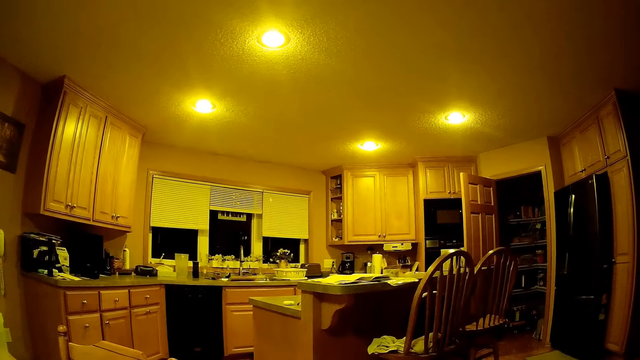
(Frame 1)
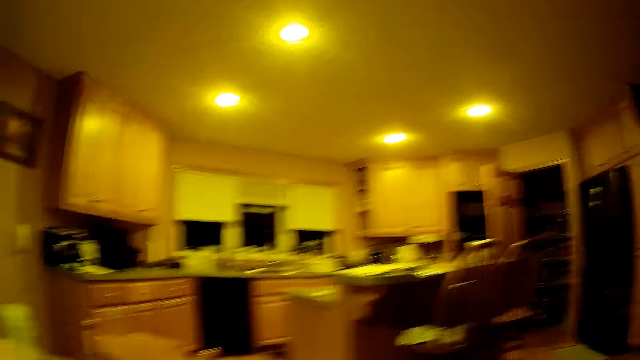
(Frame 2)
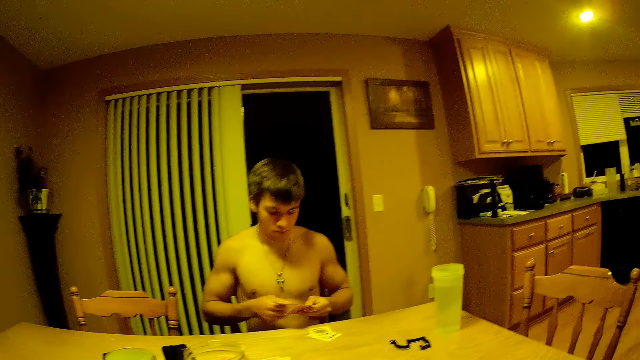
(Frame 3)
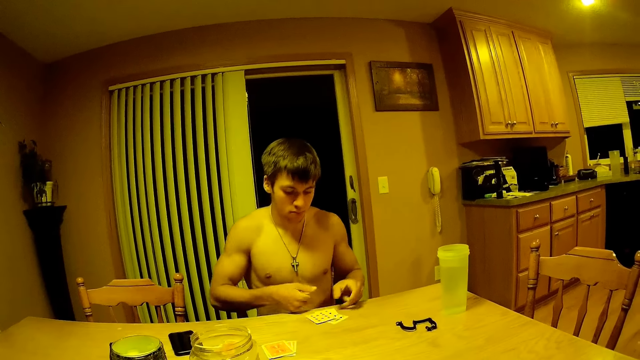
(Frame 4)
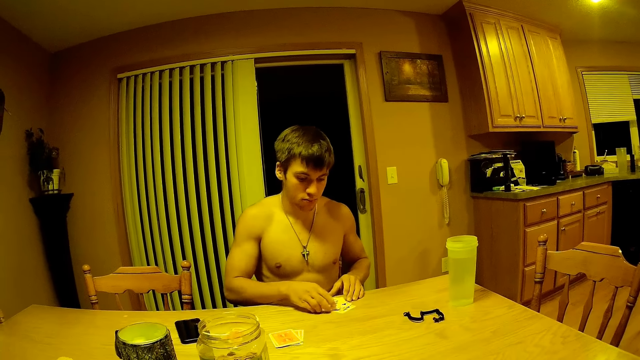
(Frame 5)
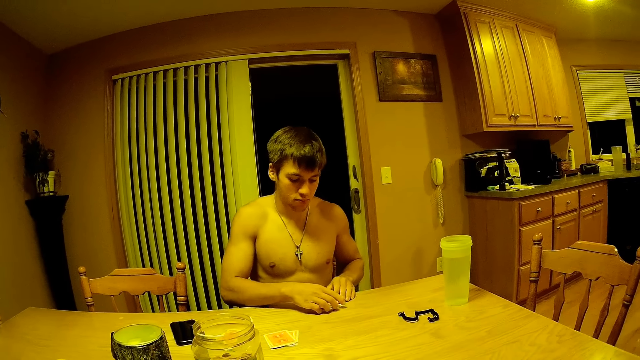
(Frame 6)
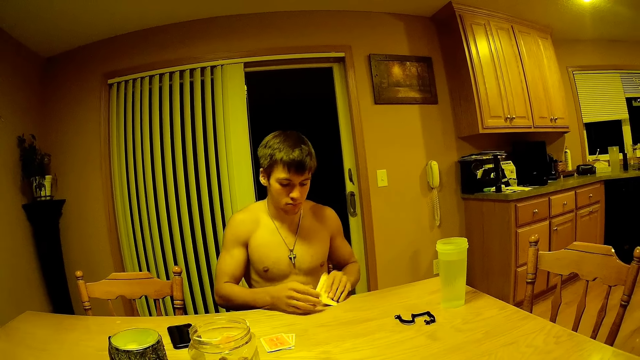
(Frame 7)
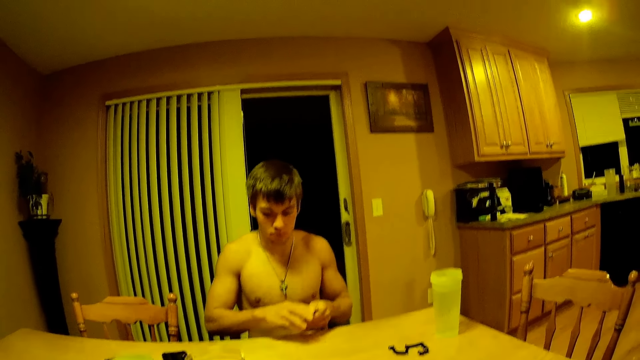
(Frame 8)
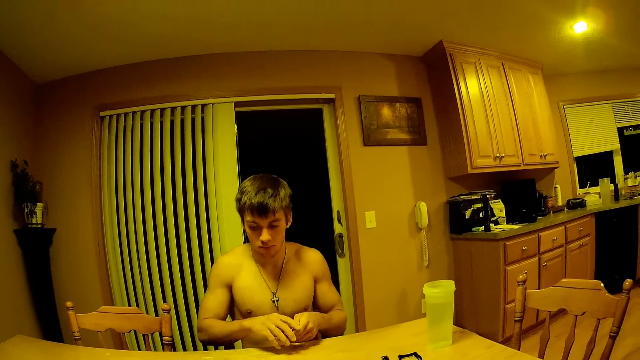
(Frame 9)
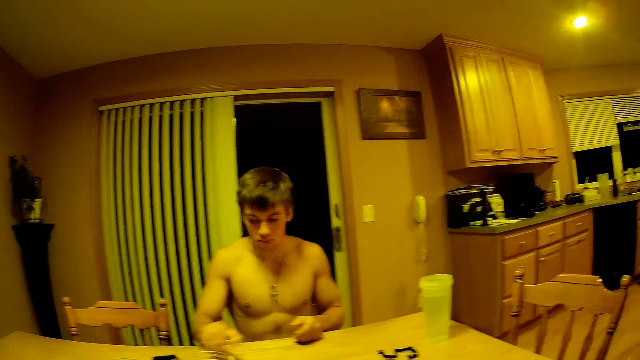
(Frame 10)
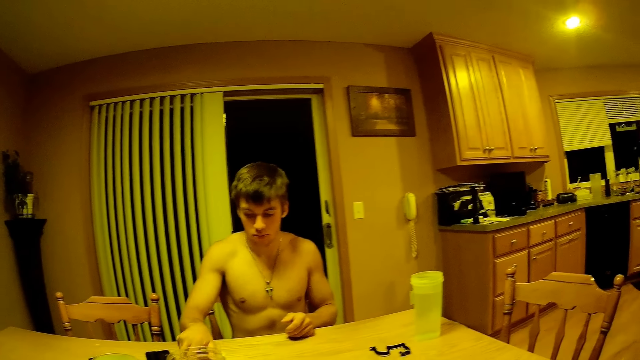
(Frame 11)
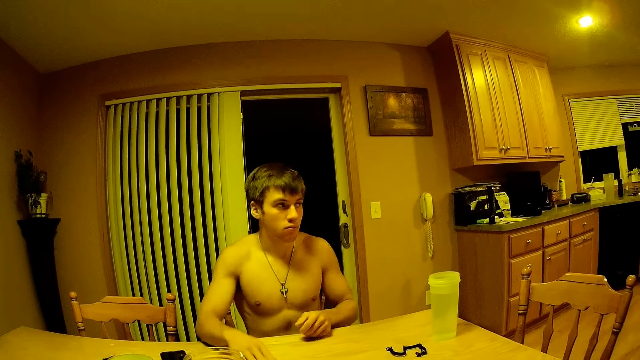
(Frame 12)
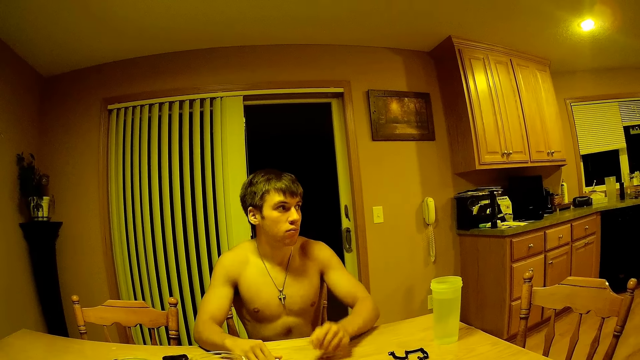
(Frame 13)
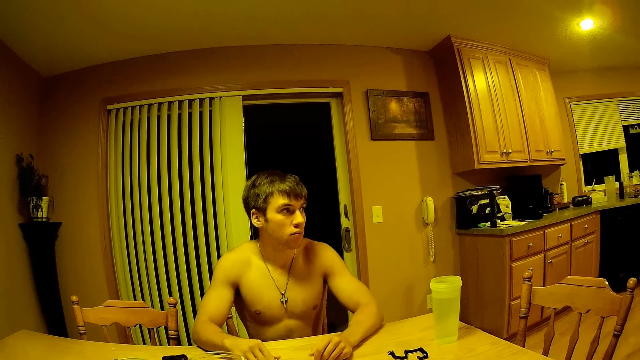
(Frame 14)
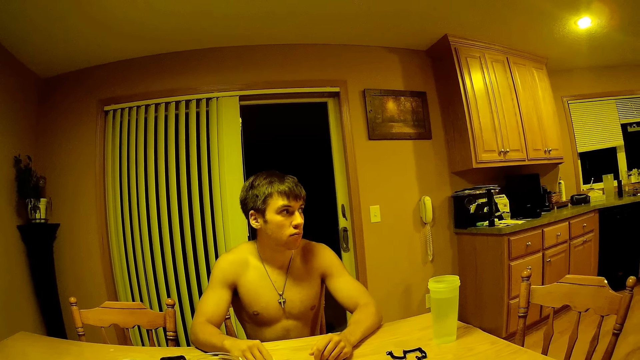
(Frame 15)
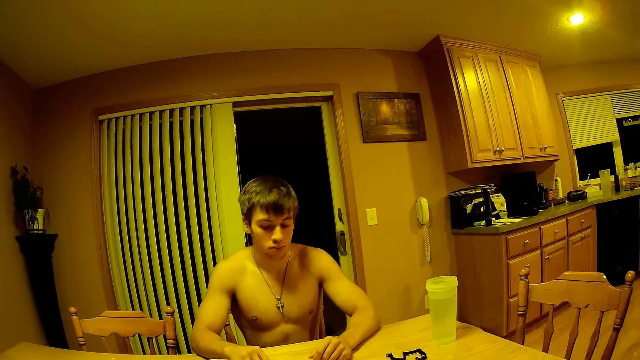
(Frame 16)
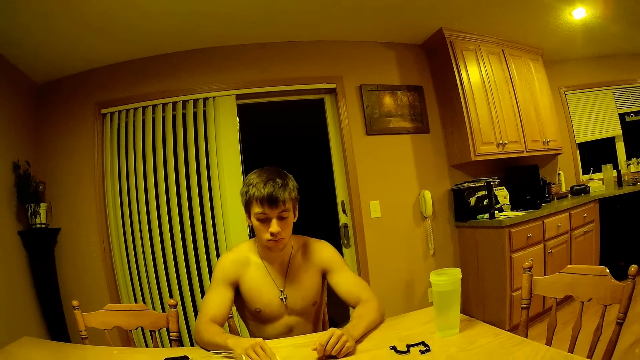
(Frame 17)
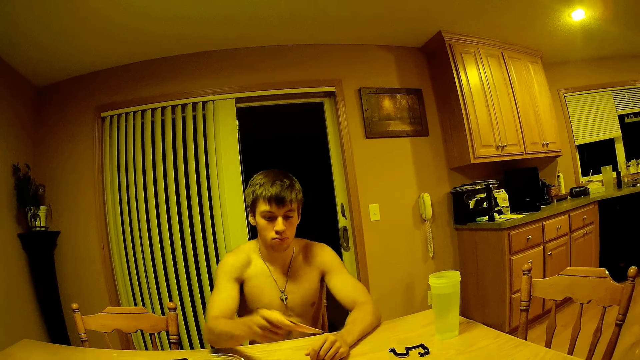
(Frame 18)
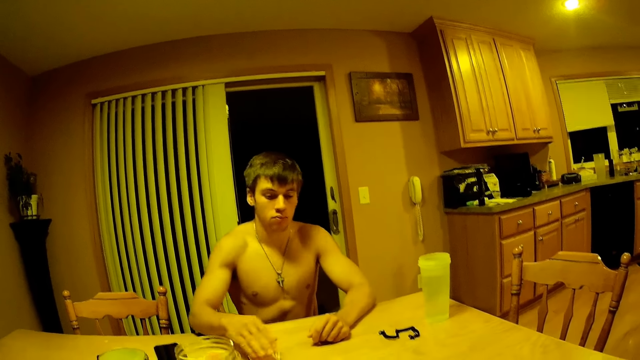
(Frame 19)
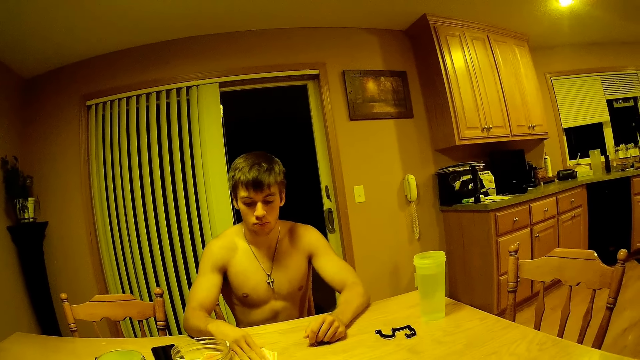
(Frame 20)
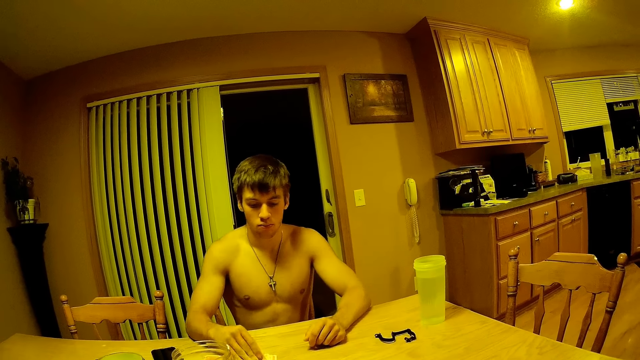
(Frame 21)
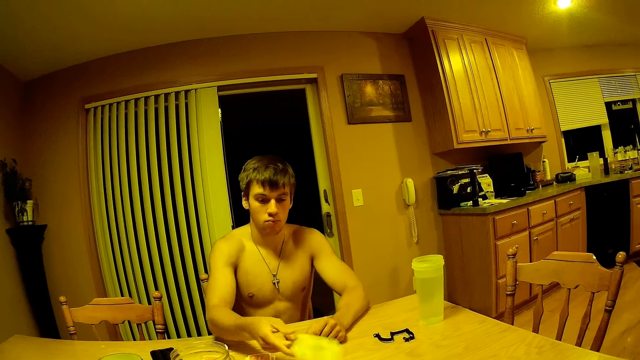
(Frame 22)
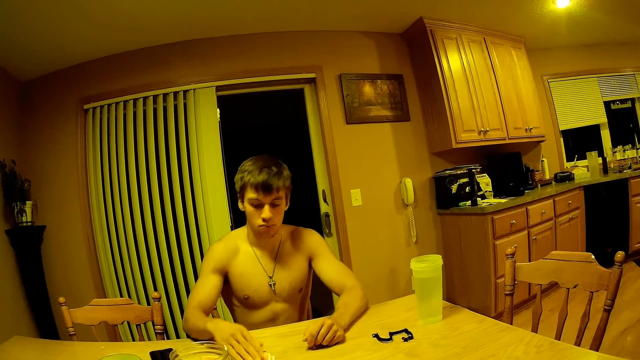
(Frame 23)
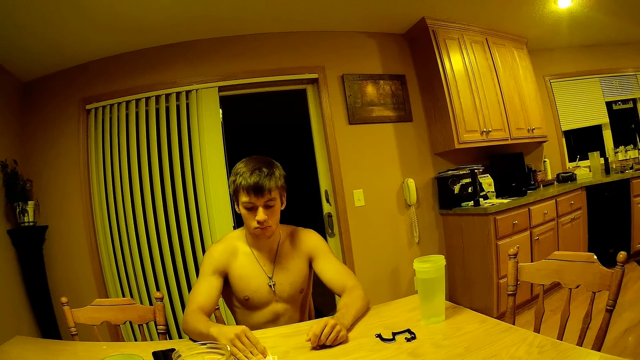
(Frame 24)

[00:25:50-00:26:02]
The camera wearer looks around. A man puts down the play card. The man takes the play cards. The man puts down the play cards. The man looks to the other side. The man puts down the play card. The man takes the play card and throws the play card to a person.

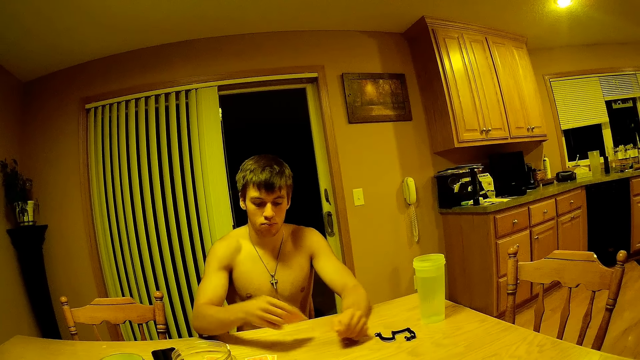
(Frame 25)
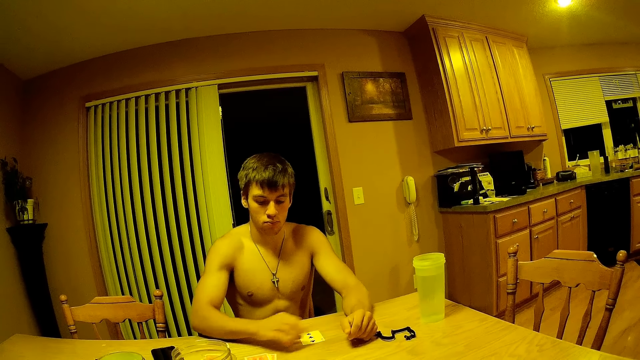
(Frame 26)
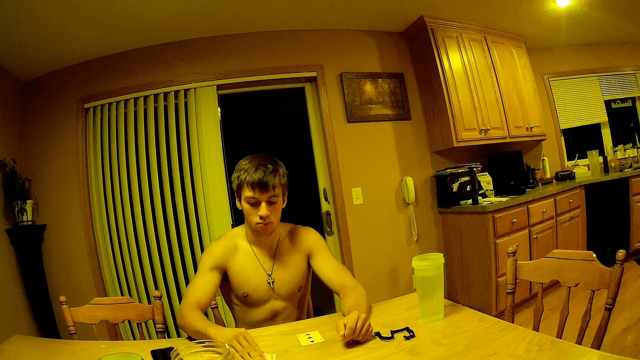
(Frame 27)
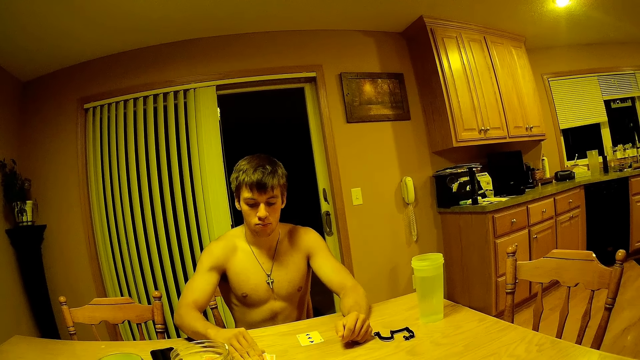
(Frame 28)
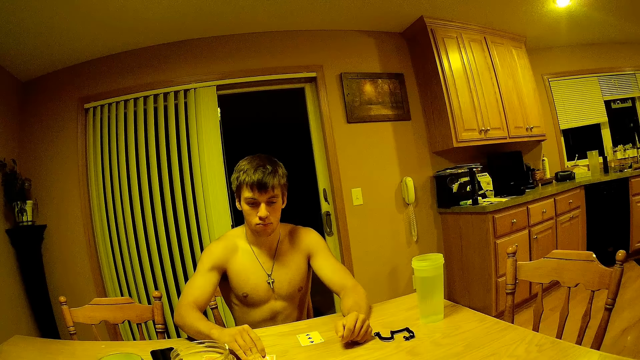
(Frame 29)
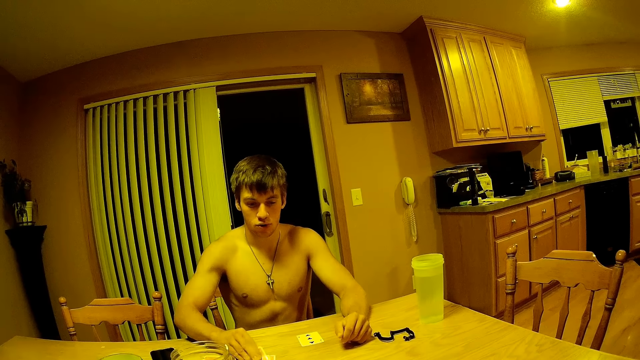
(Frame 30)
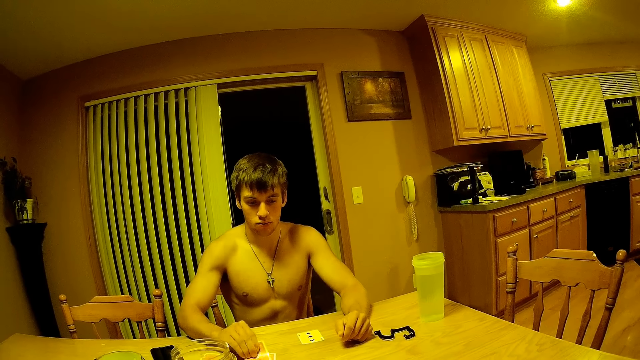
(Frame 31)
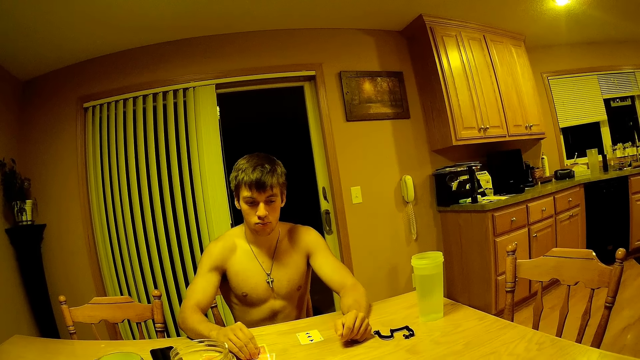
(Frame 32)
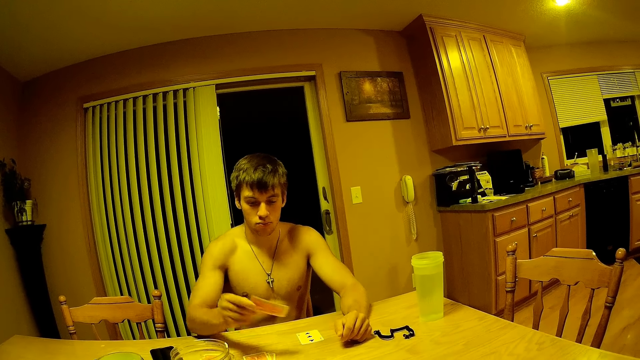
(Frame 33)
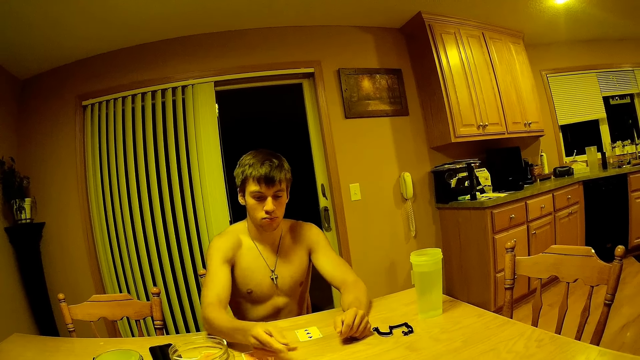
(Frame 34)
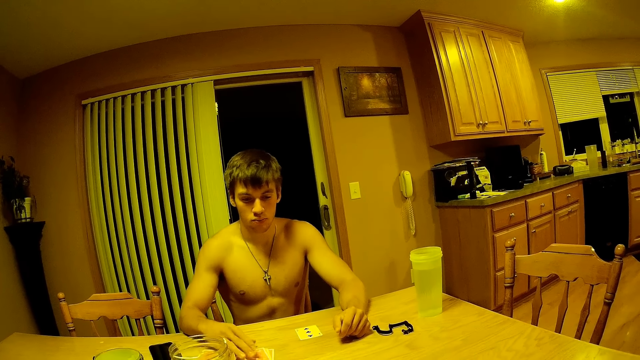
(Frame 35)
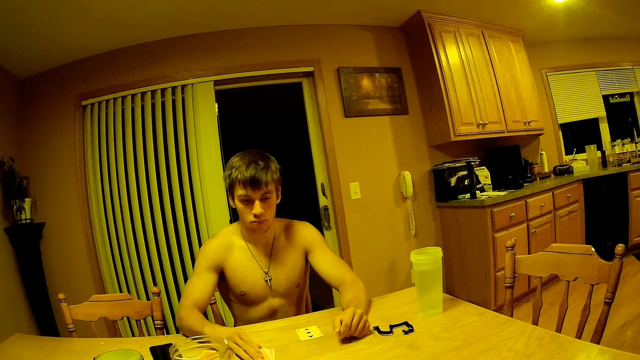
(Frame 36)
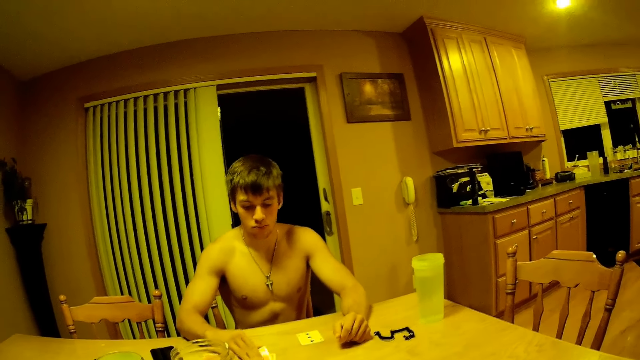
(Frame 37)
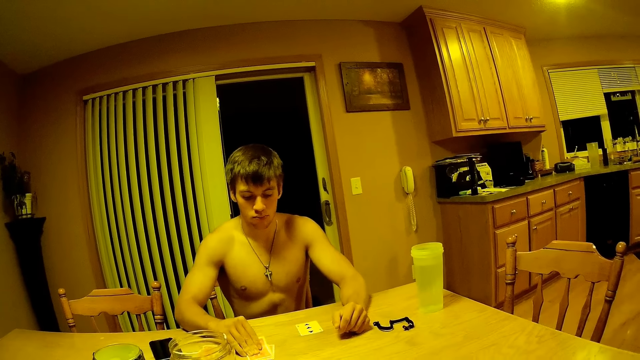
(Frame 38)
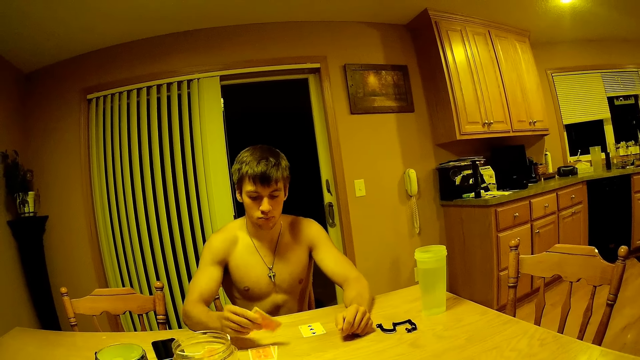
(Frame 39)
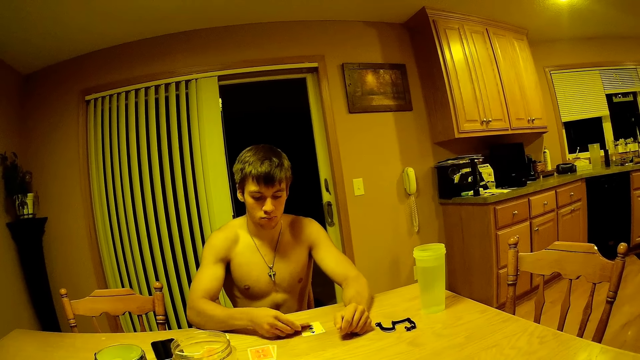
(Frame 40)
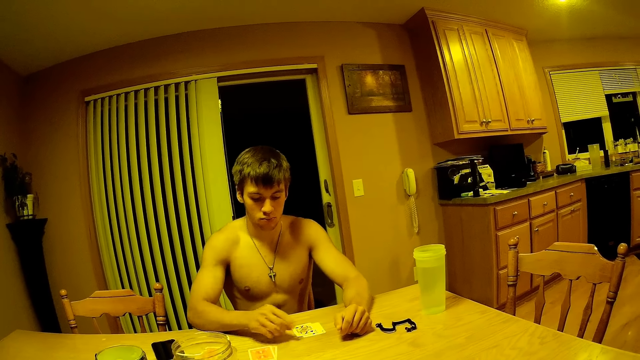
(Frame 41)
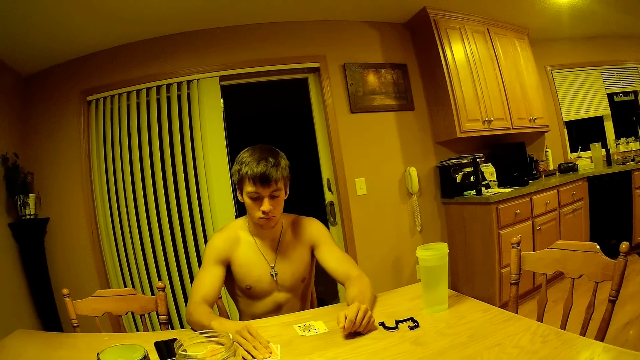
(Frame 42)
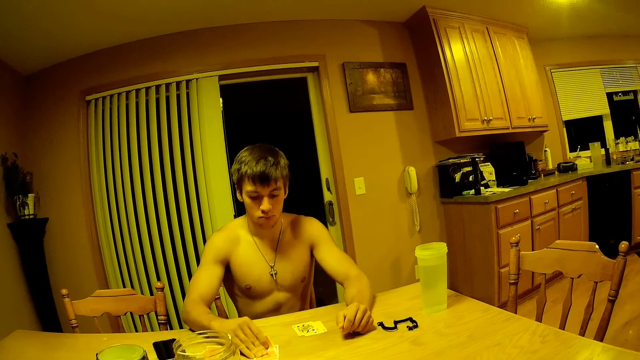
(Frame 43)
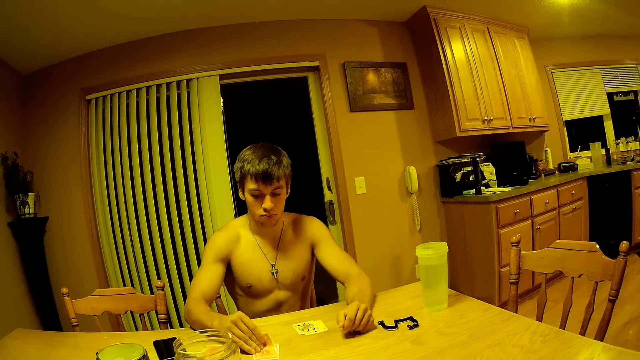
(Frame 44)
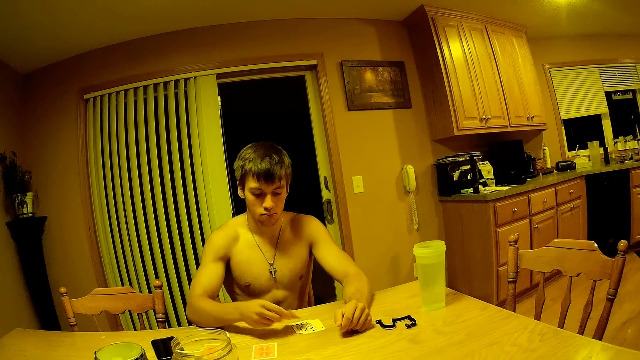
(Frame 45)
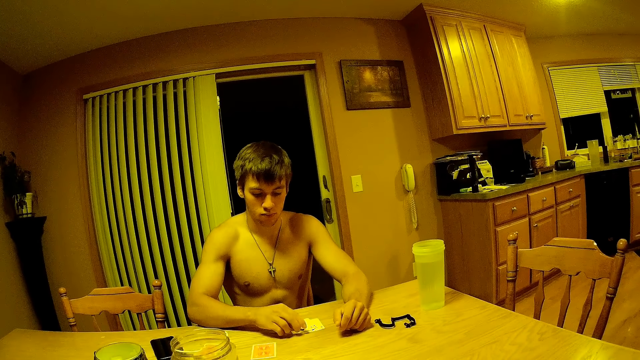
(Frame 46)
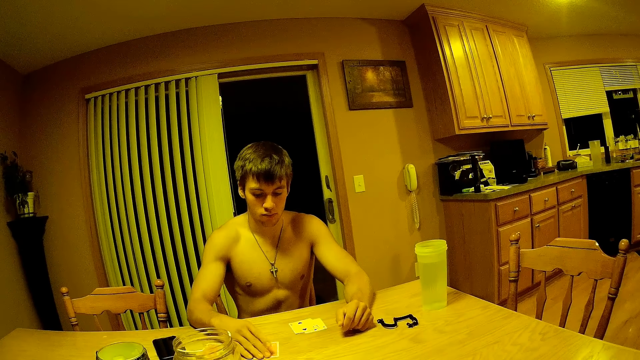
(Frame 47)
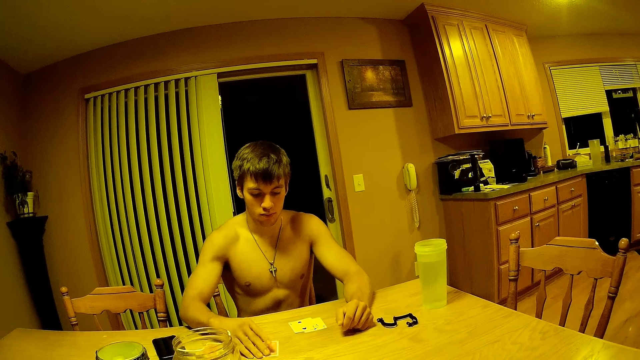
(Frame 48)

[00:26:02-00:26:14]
A man takes the play card. The man puts down the play card. The man takes the play card. The man throws the play card to a person. The man takes the play card. The man puts down the play card. The man takes the play card. The man puts down the play card. The man takes the play card.
